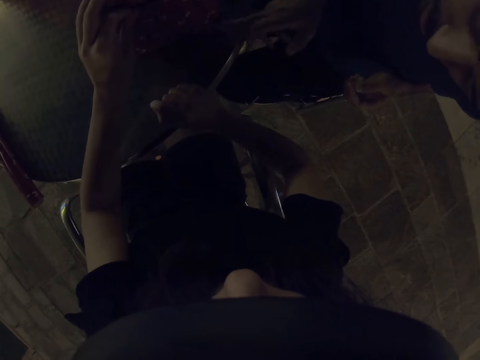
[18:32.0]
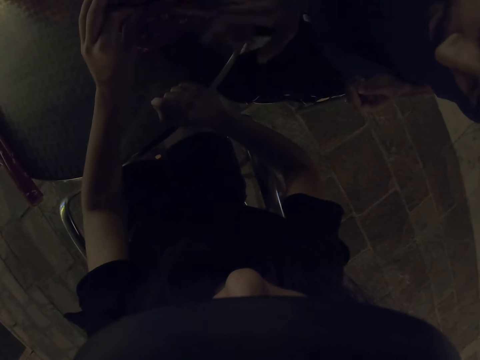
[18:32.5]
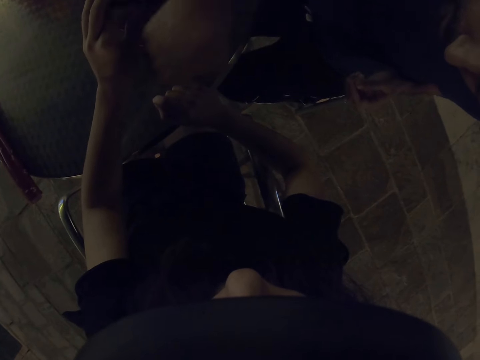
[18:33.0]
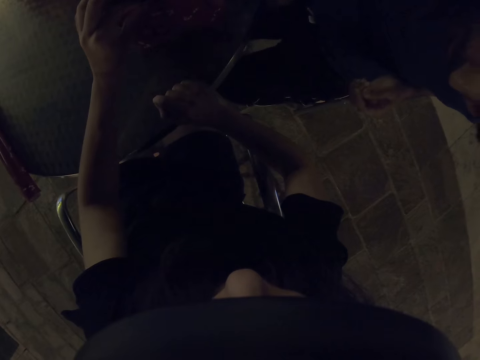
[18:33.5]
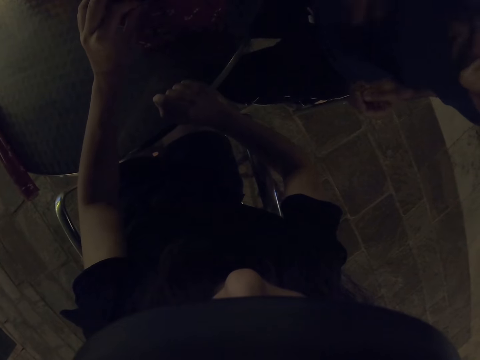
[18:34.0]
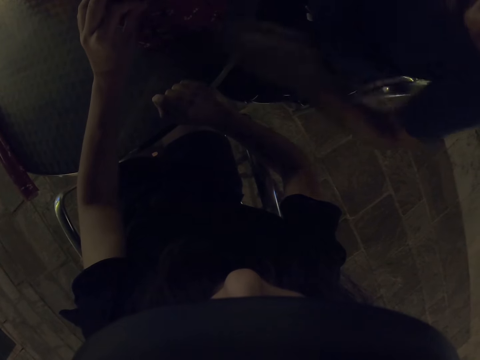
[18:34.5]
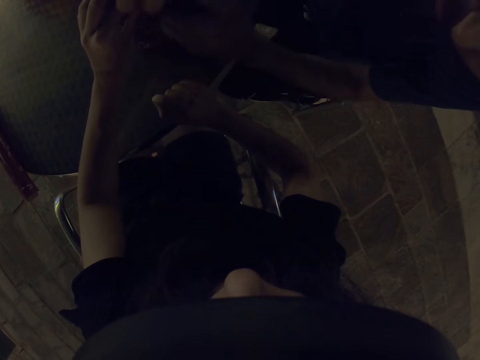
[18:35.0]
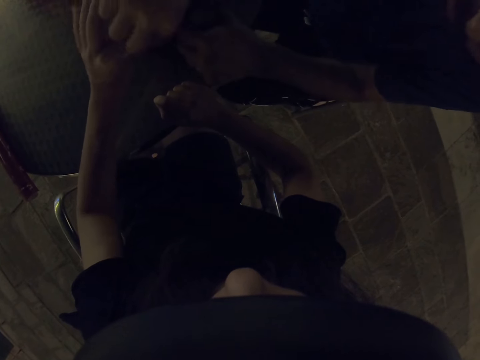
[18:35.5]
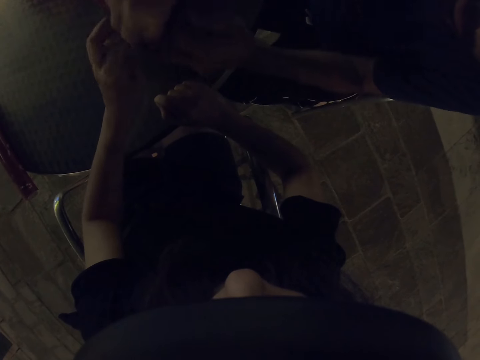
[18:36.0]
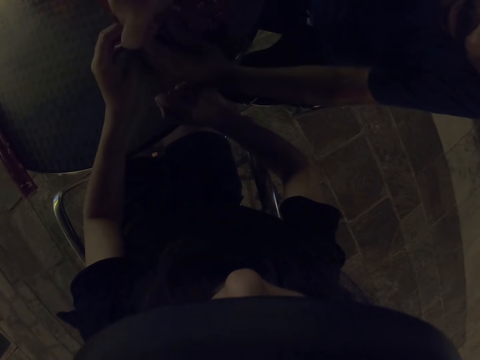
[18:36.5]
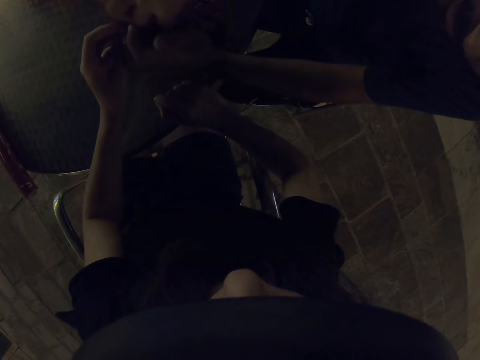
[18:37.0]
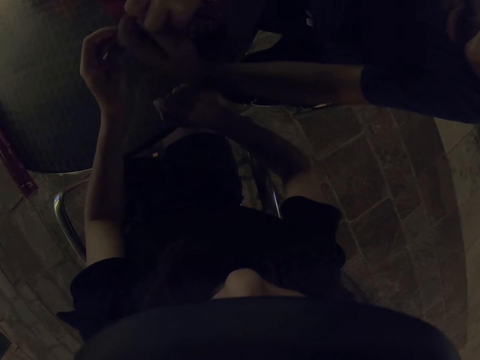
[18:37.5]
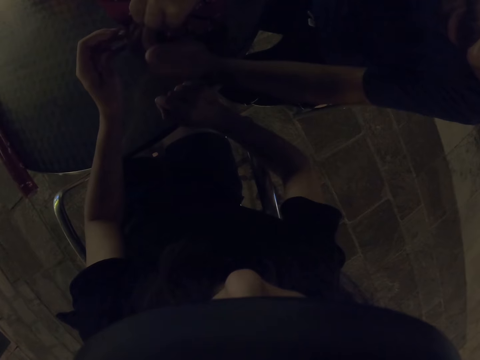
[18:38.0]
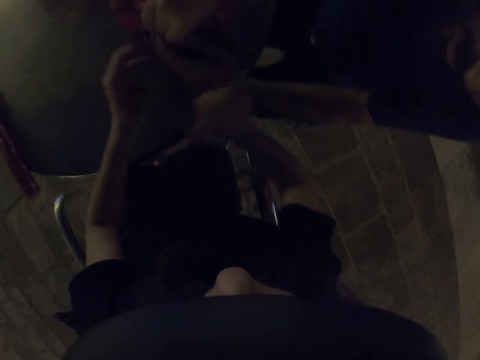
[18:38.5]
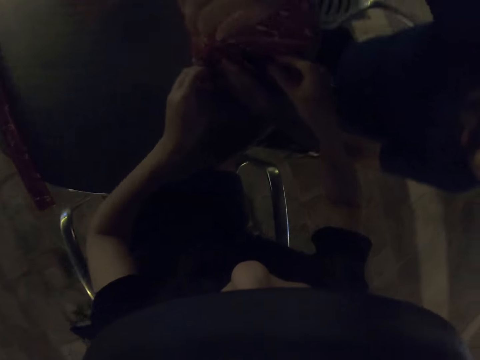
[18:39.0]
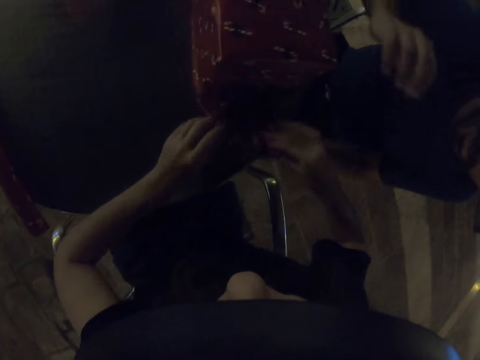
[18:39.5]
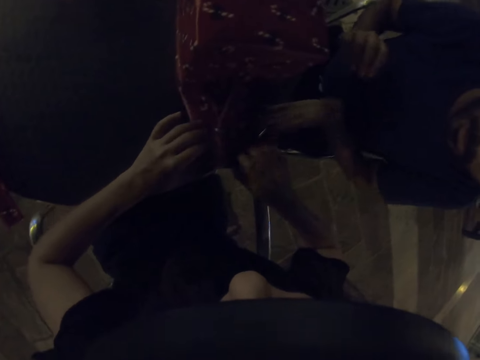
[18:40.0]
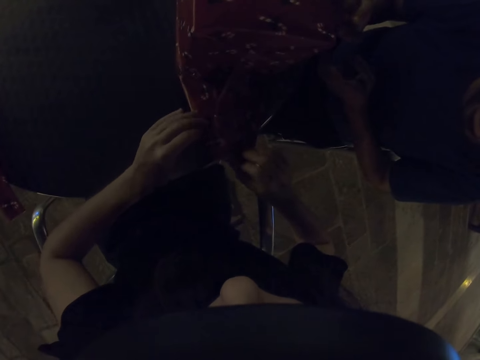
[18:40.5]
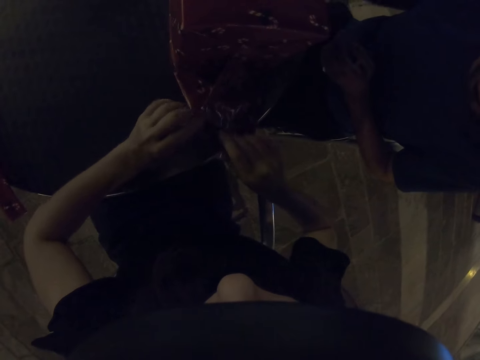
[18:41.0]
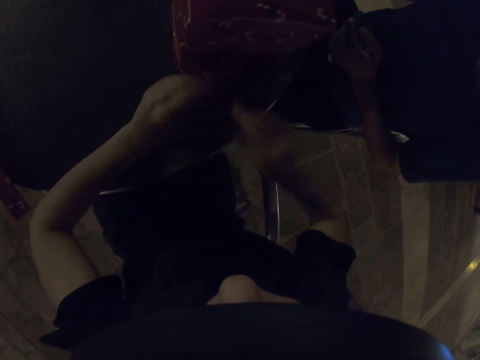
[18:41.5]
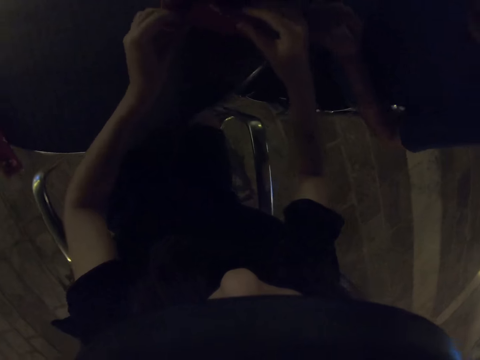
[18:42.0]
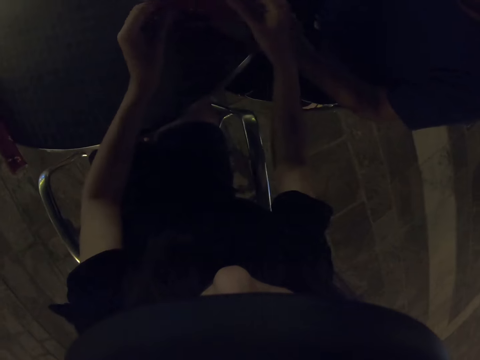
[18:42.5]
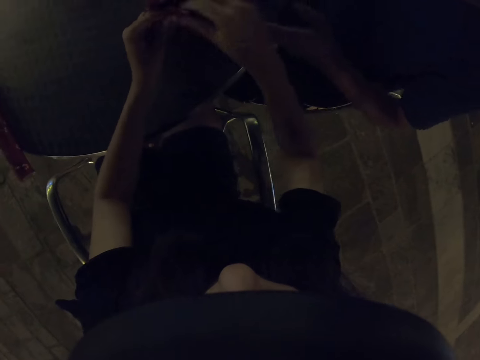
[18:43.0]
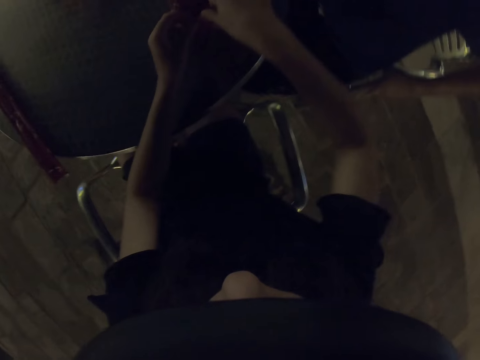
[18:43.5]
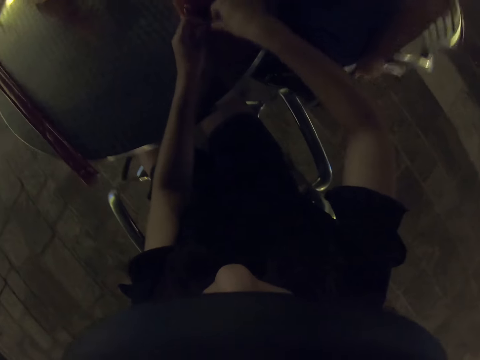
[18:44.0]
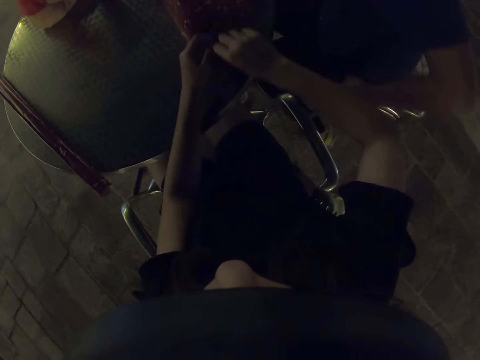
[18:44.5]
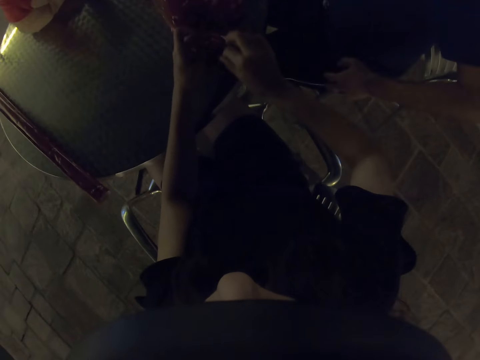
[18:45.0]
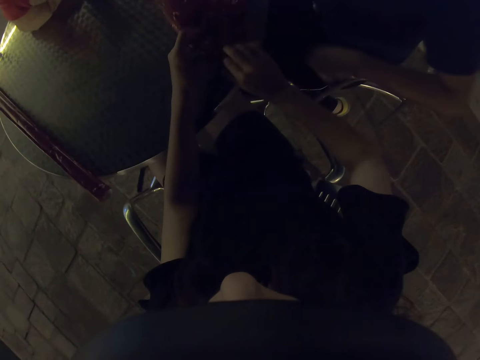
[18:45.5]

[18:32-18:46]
A man points at the gift box and folds the gift wrapper. The camera wearer folds the gift wrapper.

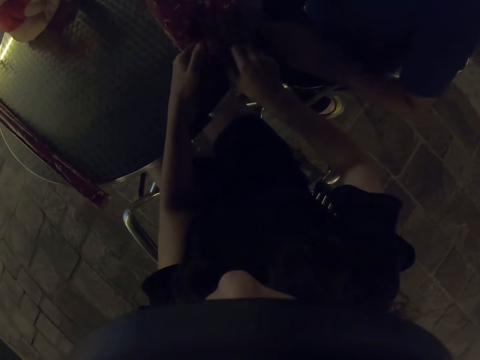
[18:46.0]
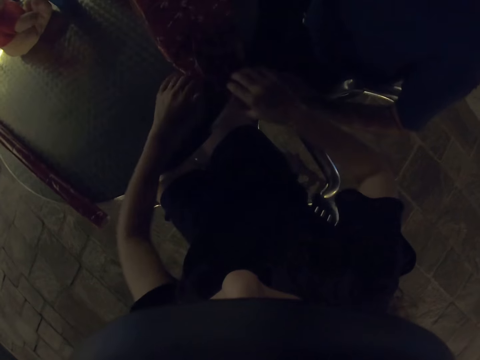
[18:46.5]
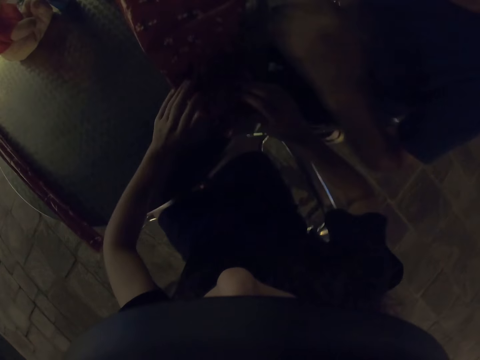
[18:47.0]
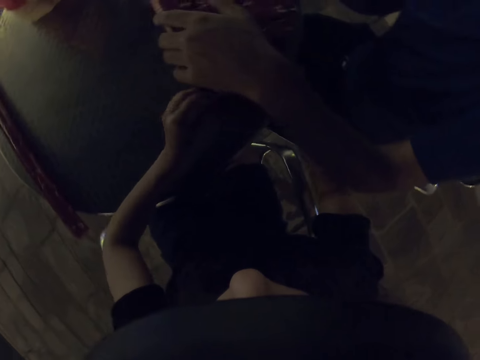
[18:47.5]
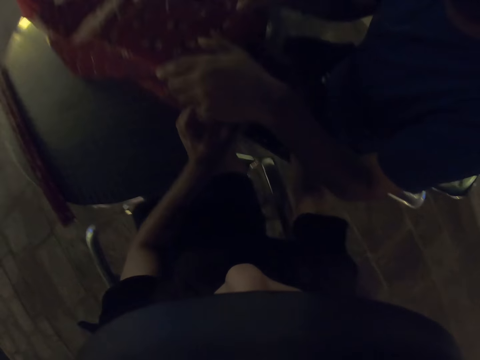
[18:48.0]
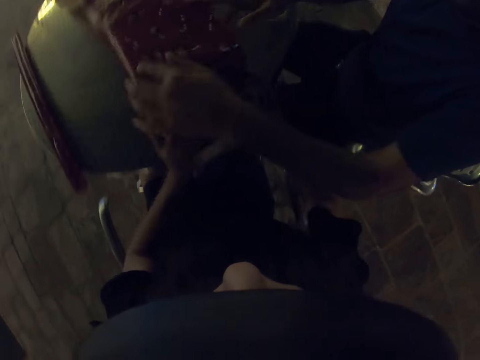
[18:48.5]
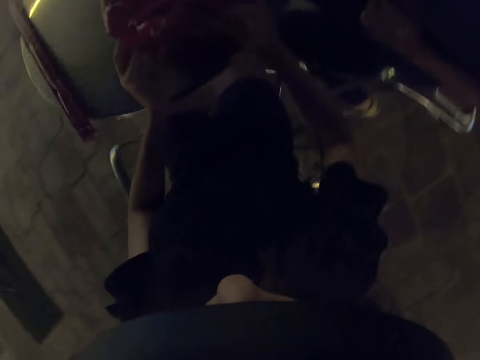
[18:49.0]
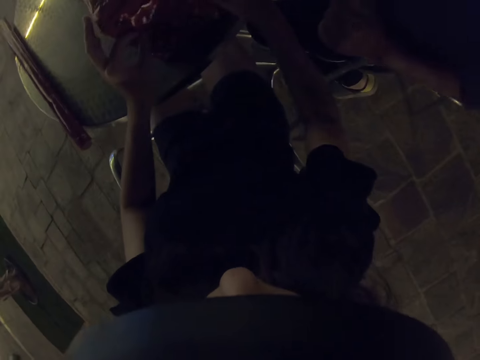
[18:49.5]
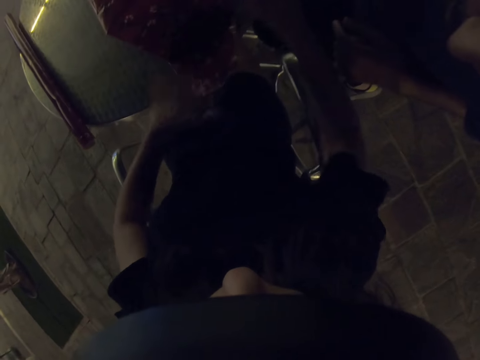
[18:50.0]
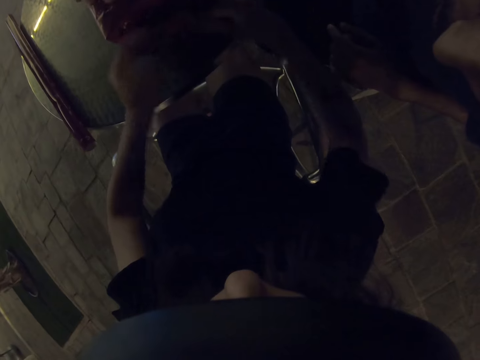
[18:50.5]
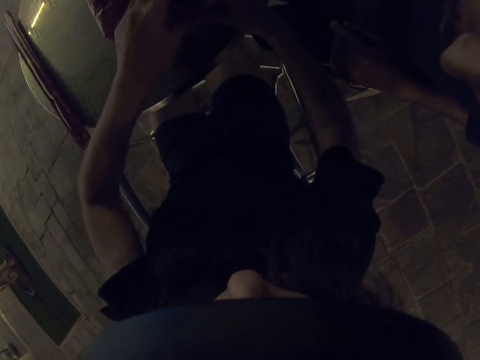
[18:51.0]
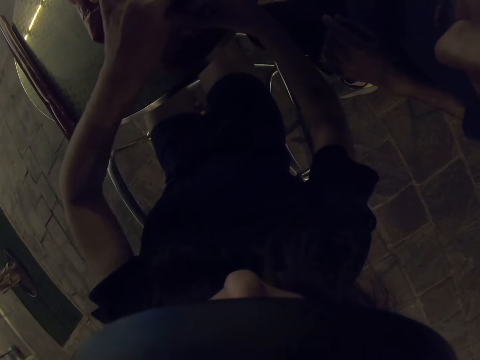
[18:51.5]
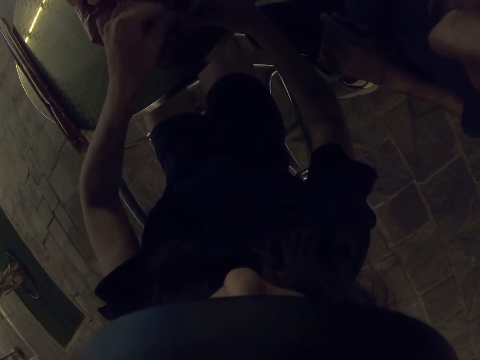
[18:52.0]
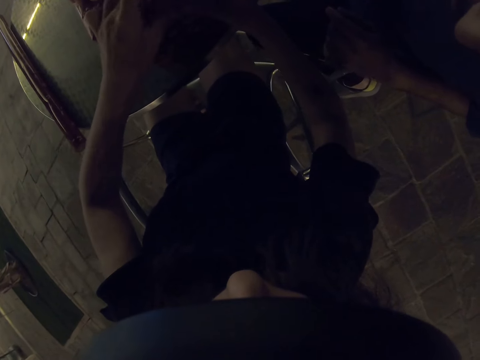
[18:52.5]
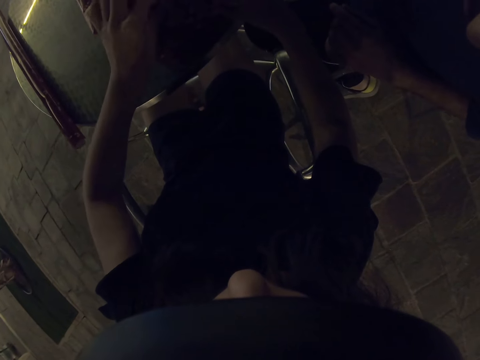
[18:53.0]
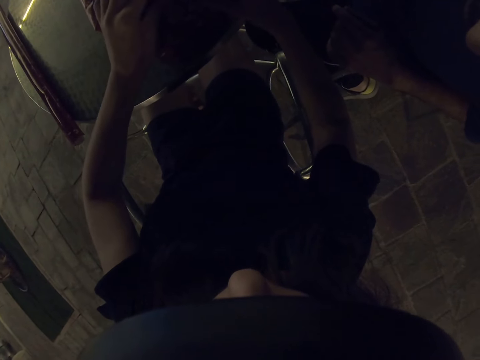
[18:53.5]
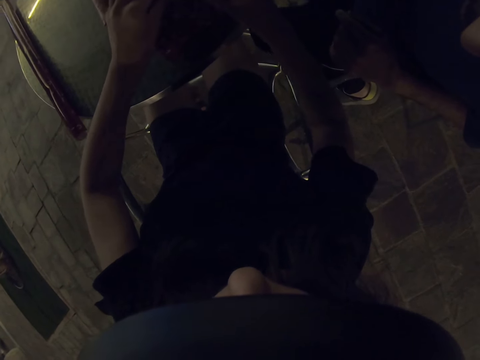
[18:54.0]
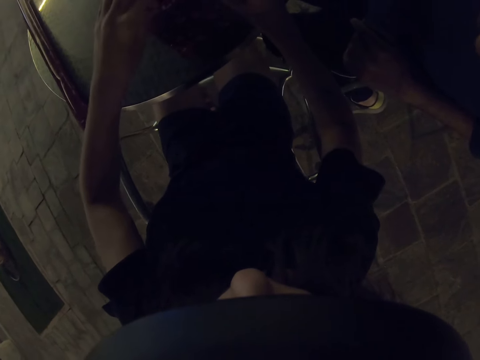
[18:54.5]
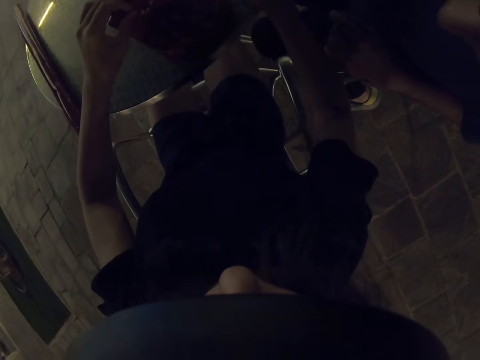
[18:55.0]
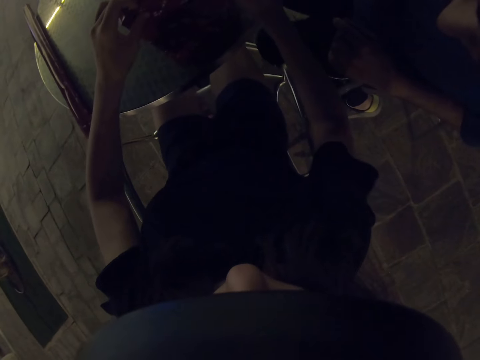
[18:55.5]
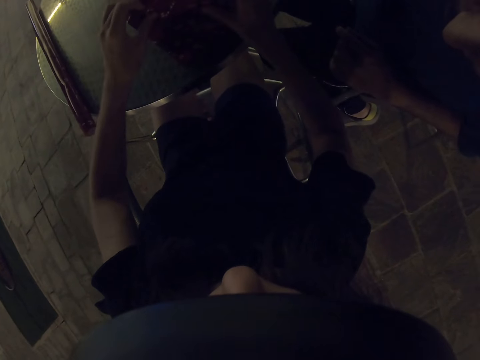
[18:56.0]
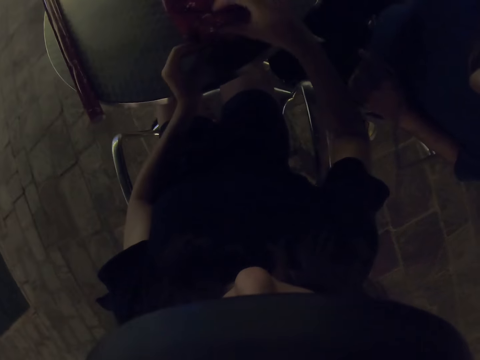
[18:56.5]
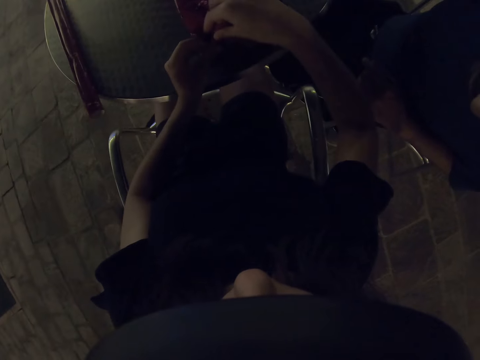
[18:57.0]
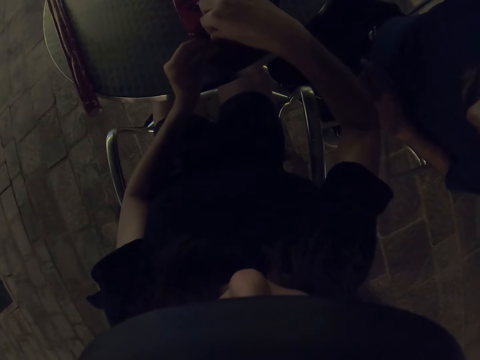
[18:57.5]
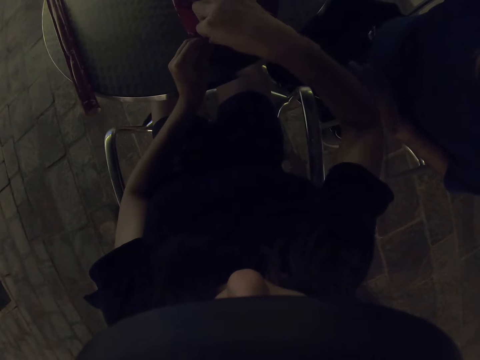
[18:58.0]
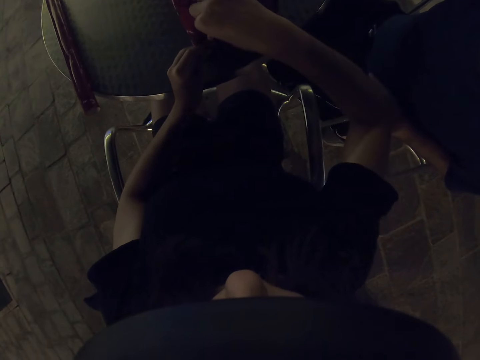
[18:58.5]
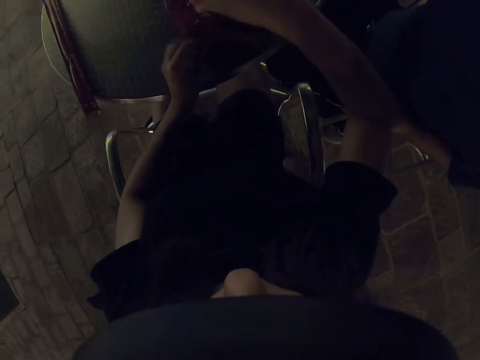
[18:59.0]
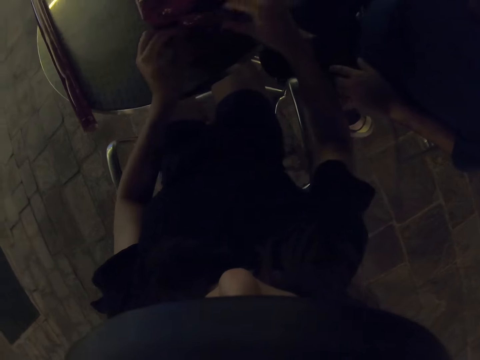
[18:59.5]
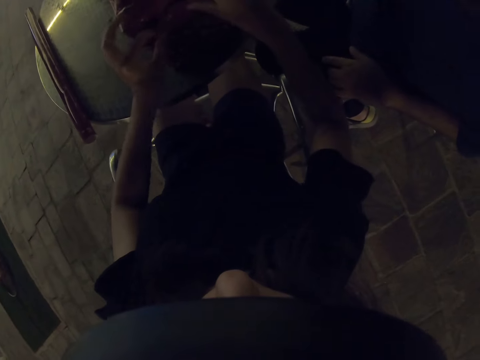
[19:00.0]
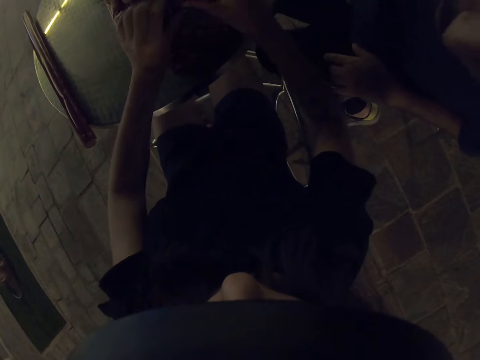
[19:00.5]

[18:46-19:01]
A man pulls a gift box. The camera wearer folds the gift wrapper.
